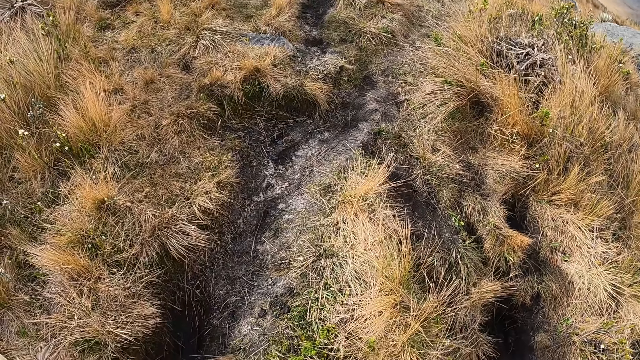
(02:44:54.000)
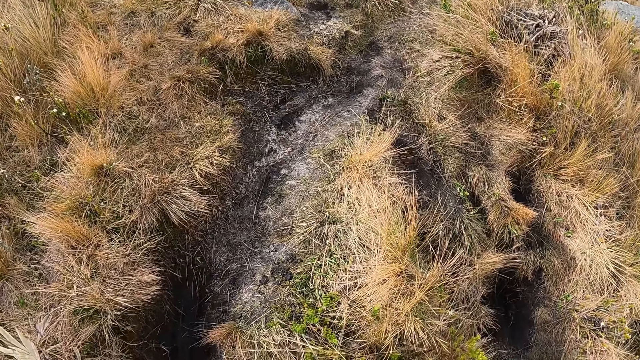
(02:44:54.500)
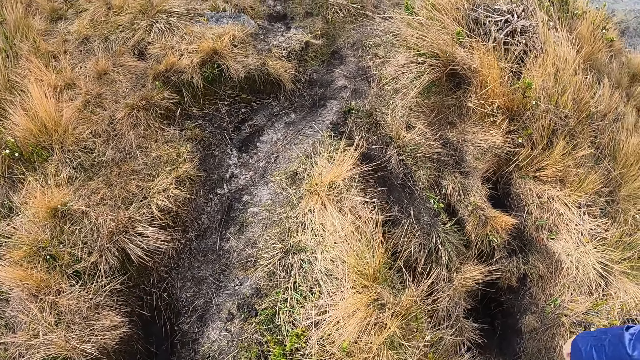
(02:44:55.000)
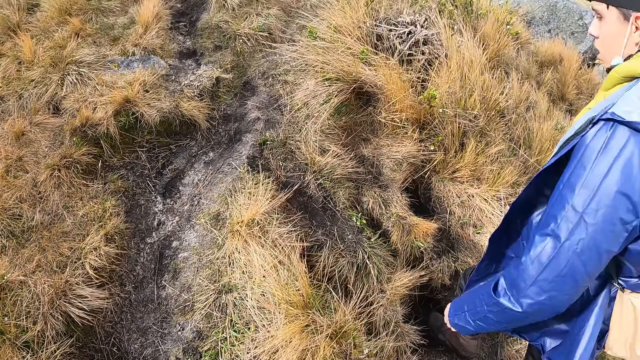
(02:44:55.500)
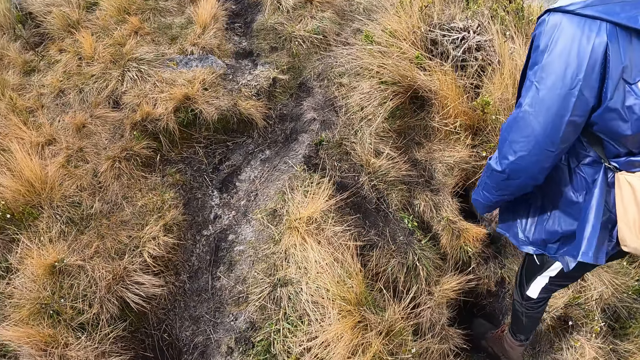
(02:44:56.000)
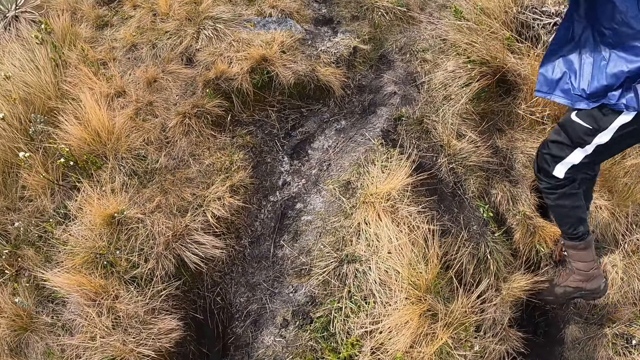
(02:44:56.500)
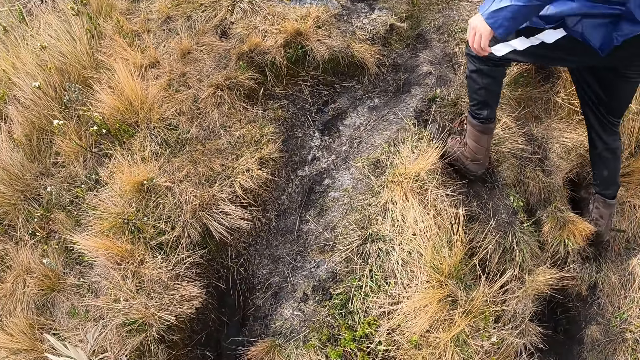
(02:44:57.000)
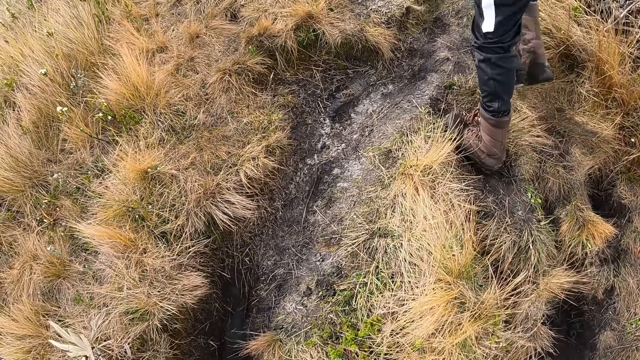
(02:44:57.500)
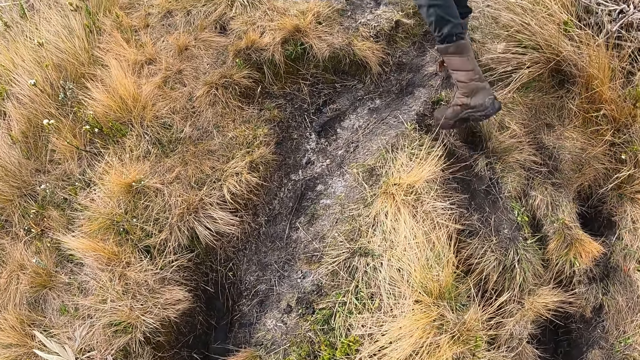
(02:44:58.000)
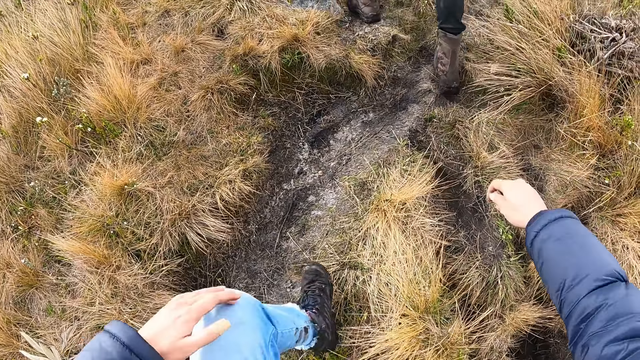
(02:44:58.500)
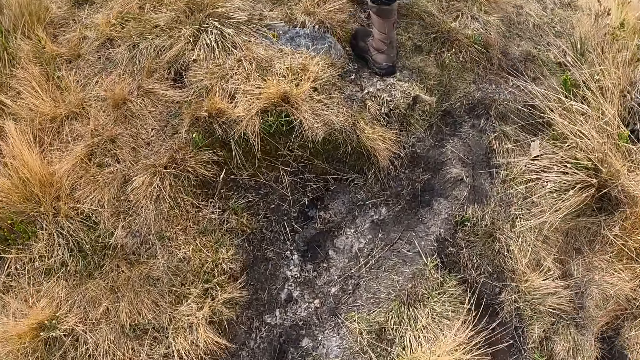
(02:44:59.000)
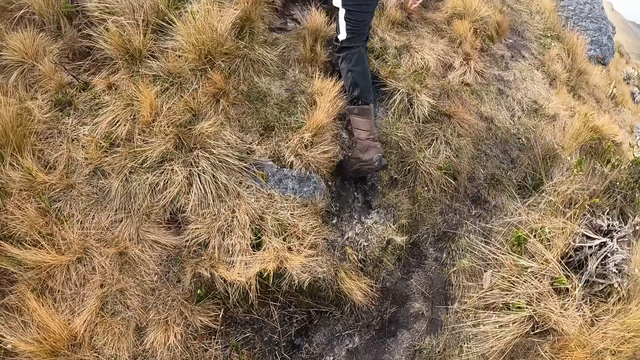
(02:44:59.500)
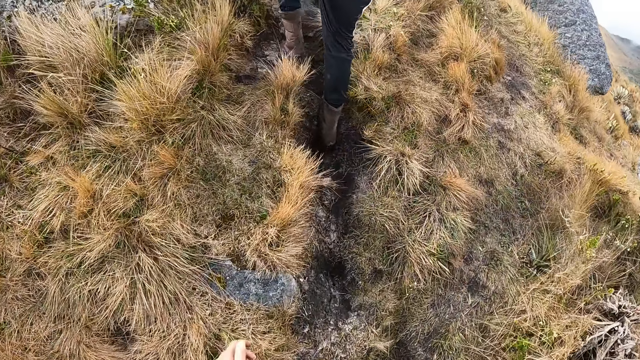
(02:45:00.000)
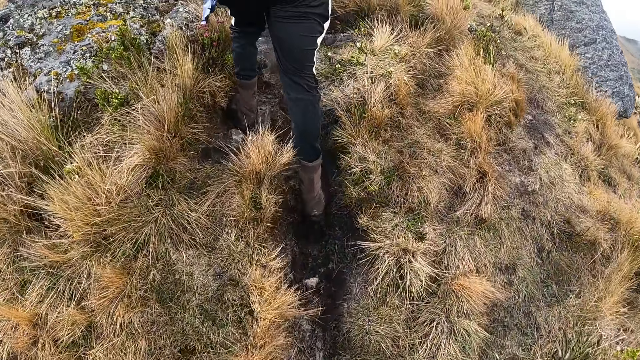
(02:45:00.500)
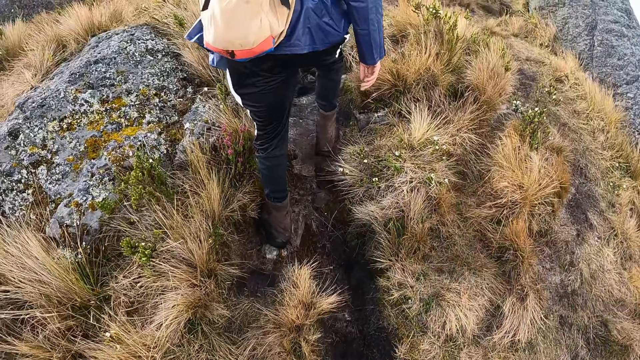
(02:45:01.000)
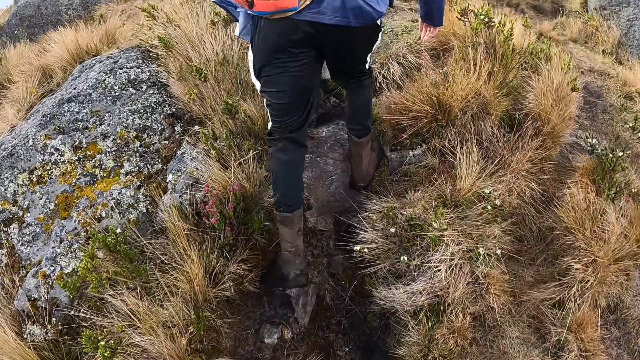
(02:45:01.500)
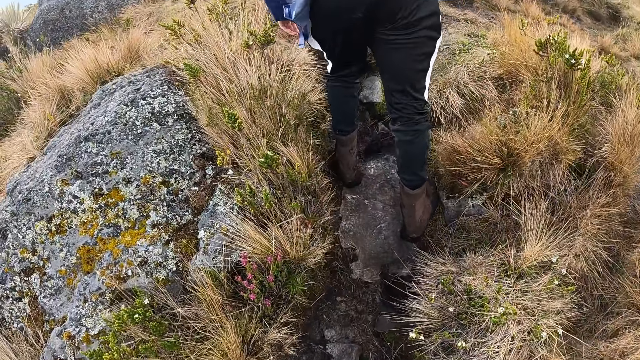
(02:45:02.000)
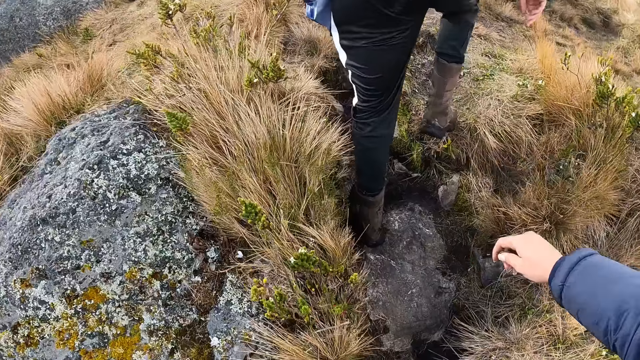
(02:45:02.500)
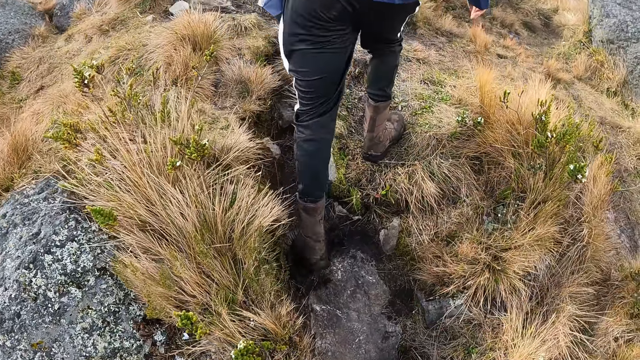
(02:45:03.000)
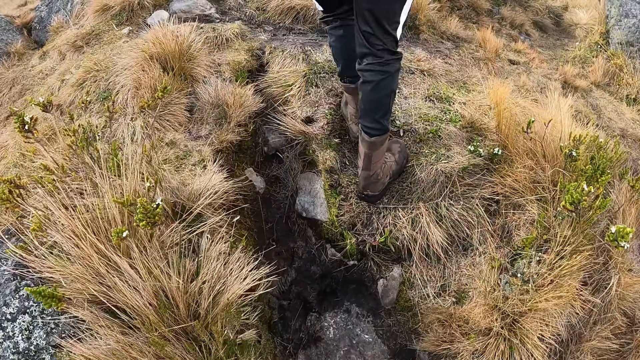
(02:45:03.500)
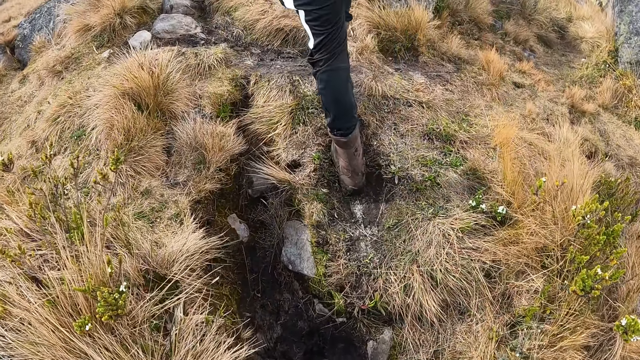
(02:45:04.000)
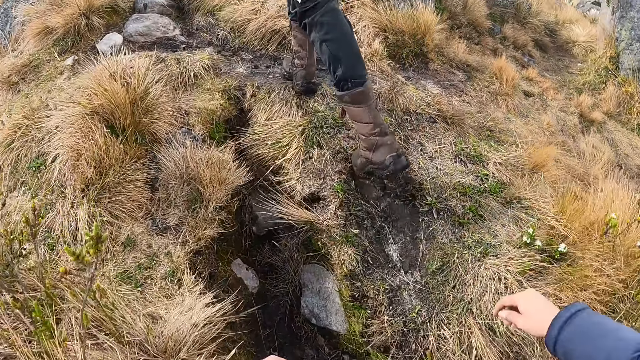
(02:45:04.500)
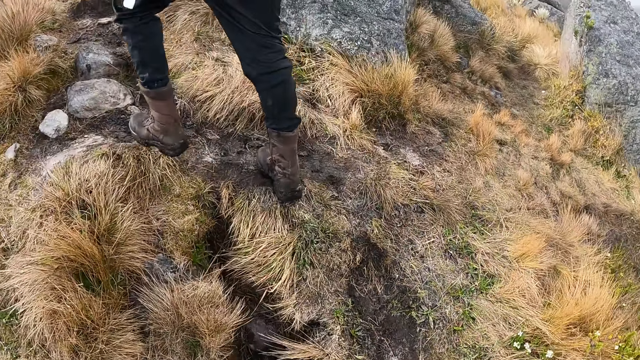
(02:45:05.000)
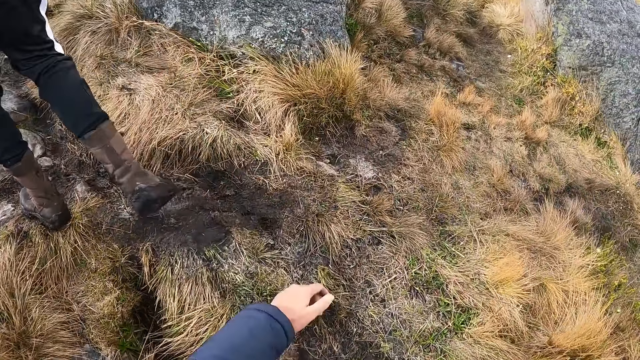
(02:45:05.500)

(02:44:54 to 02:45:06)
A man climbs up the hill past the camera wearer. The camera wearer walks.

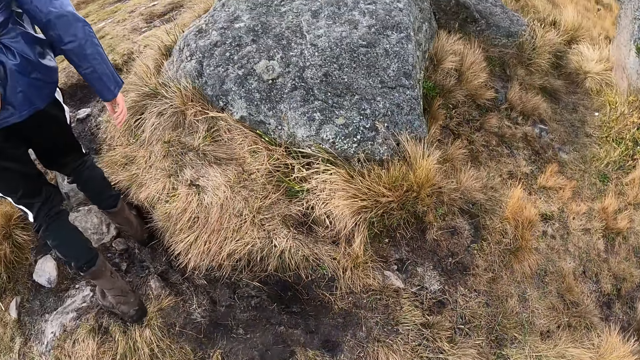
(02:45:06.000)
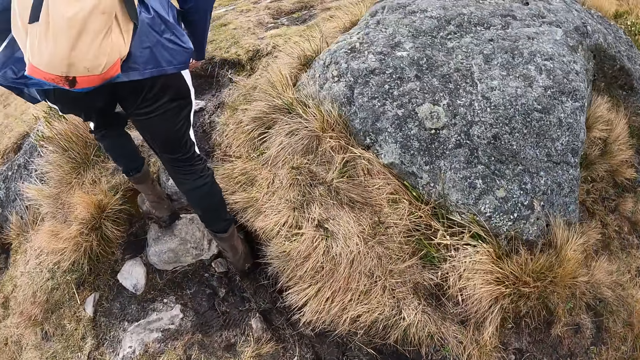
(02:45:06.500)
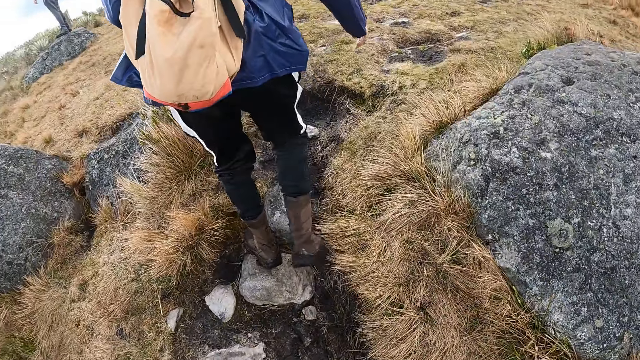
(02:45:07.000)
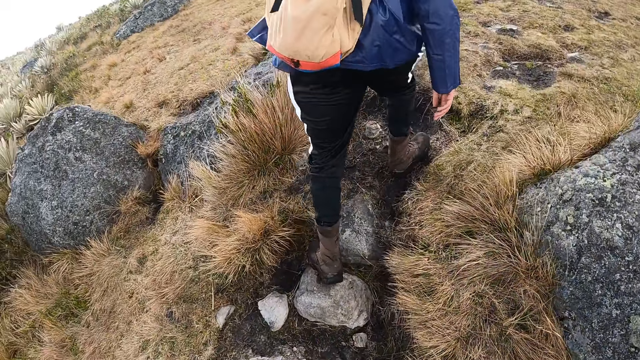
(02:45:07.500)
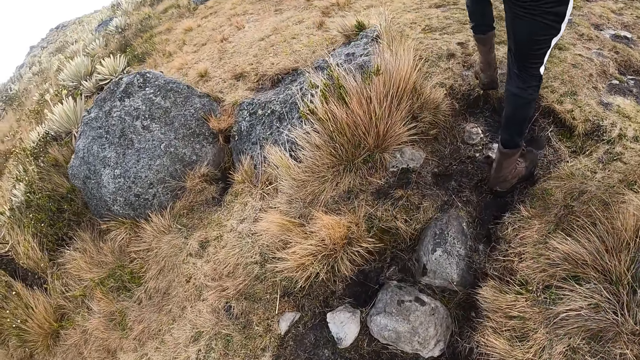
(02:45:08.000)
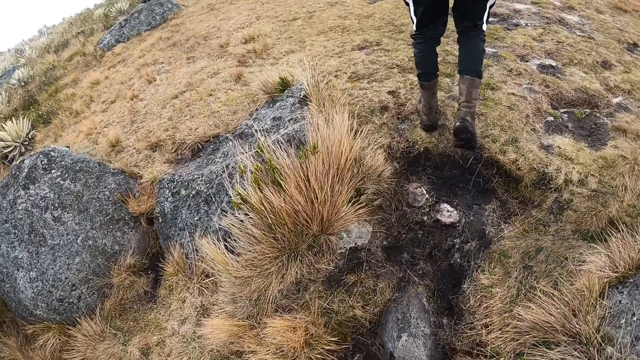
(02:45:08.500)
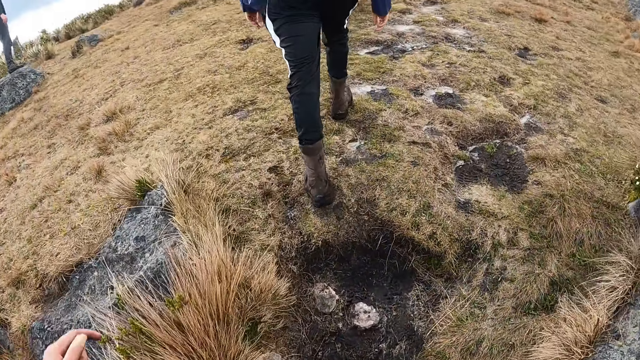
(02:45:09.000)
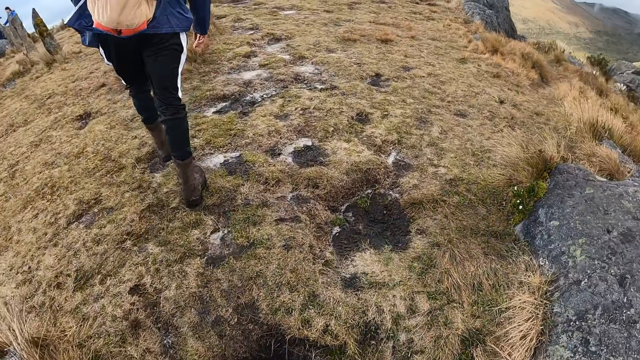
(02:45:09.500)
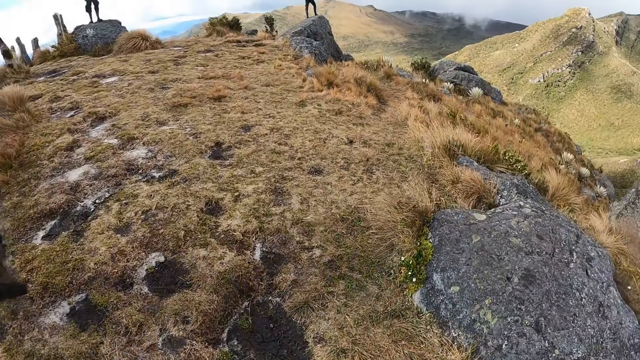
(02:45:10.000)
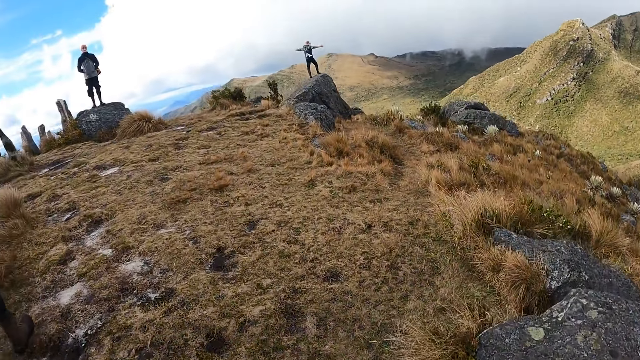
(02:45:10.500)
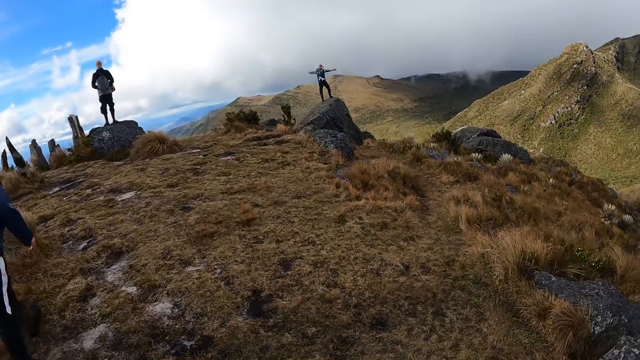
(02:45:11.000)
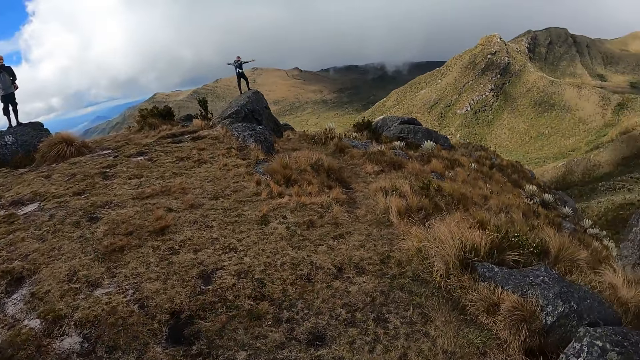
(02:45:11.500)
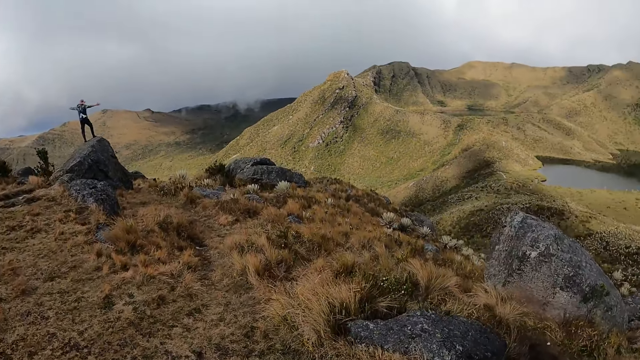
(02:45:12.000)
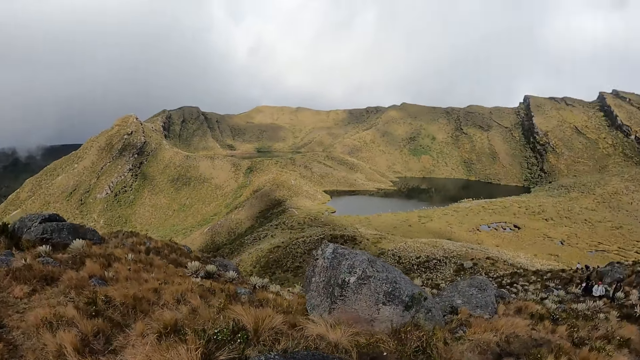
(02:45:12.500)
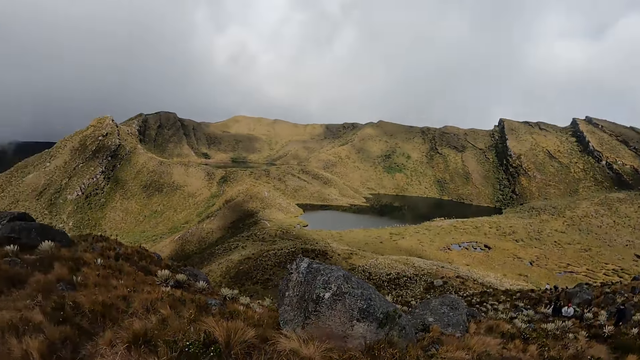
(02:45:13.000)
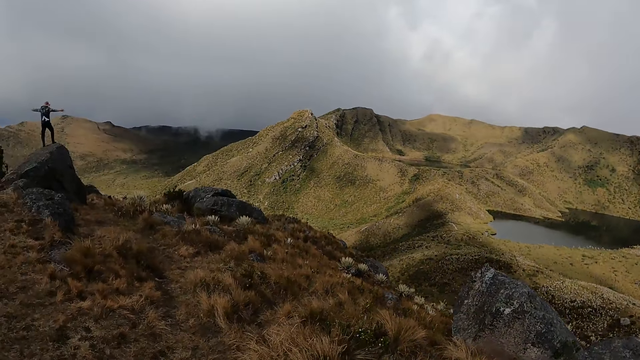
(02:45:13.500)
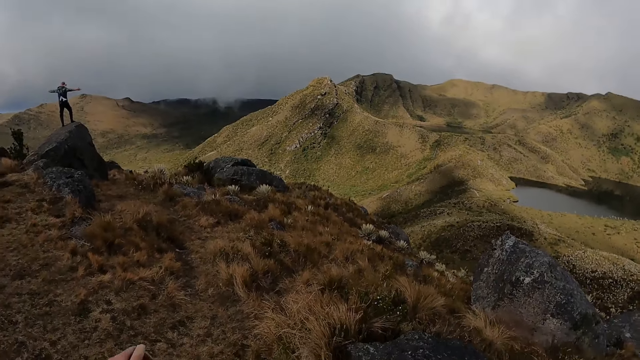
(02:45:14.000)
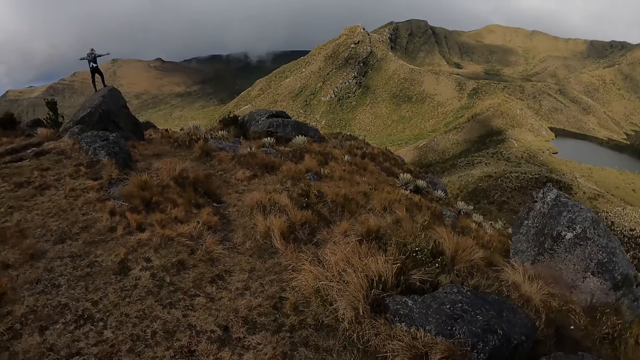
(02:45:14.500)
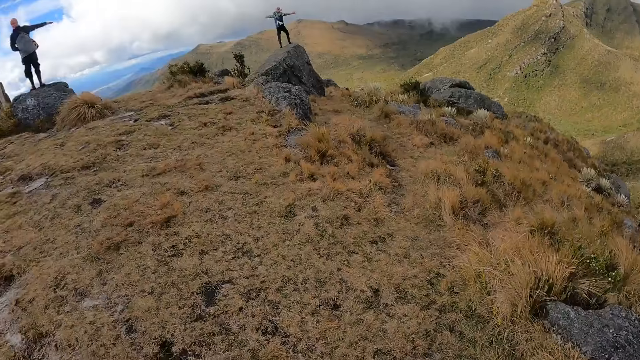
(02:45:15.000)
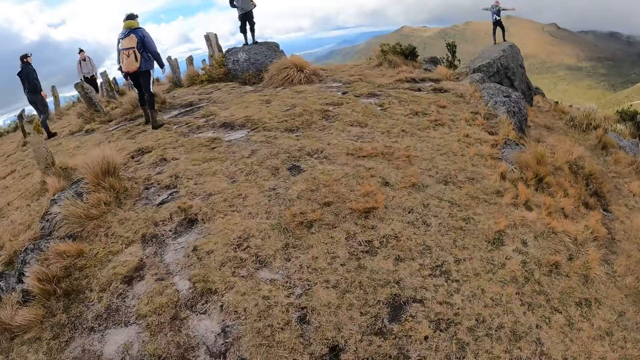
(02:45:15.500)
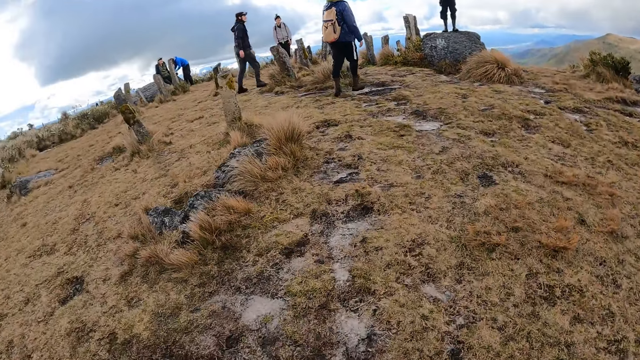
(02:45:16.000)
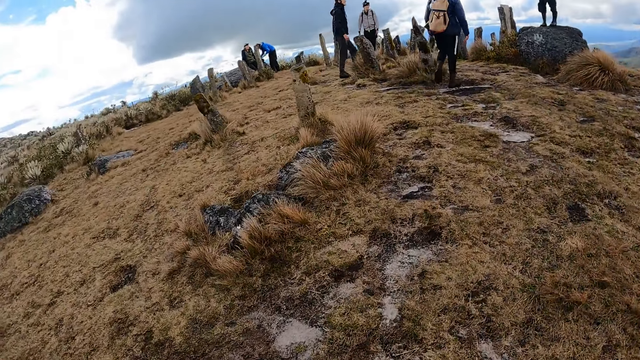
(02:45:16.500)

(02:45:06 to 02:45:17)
The camera wearer looks around.
